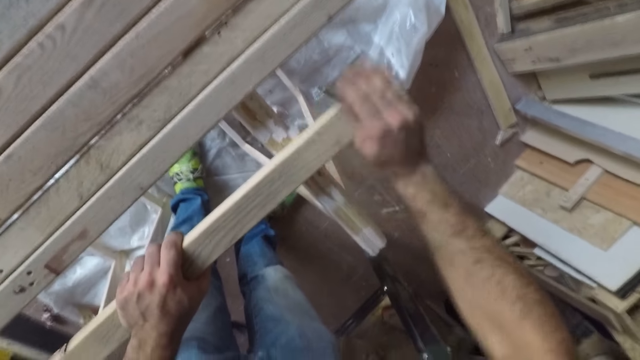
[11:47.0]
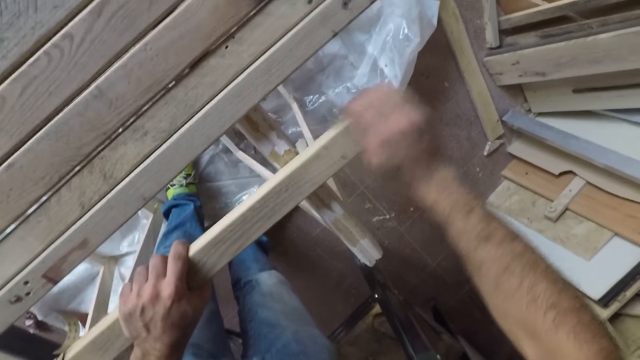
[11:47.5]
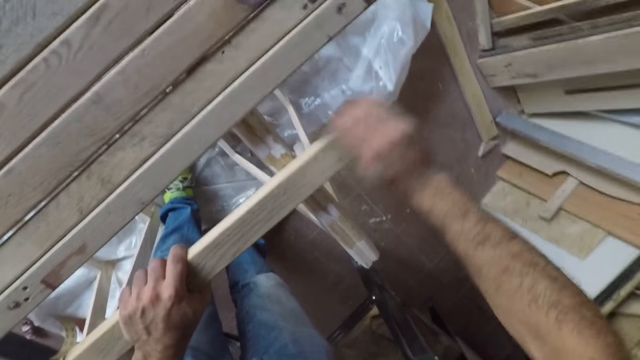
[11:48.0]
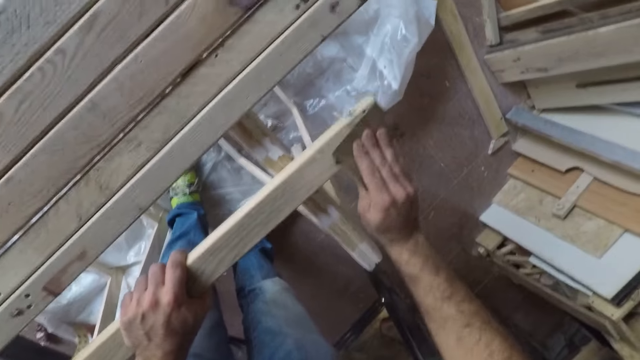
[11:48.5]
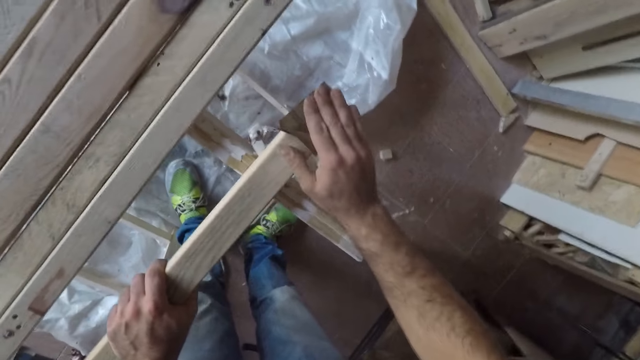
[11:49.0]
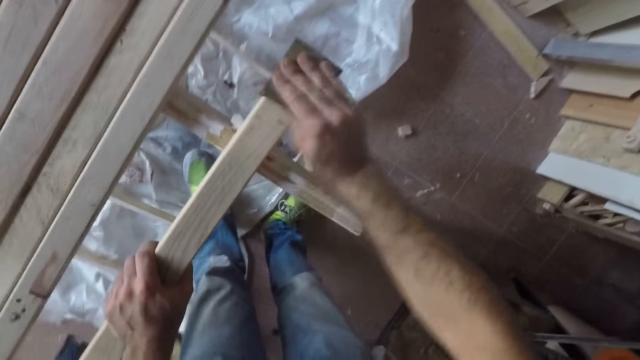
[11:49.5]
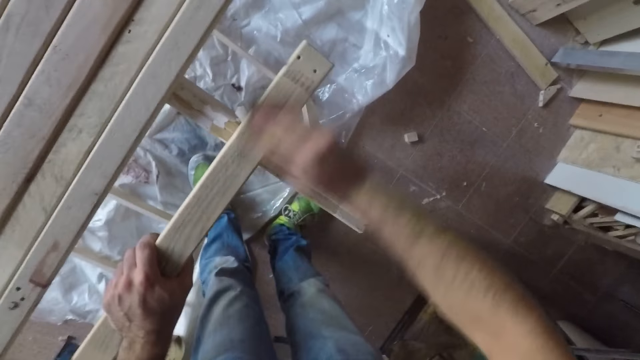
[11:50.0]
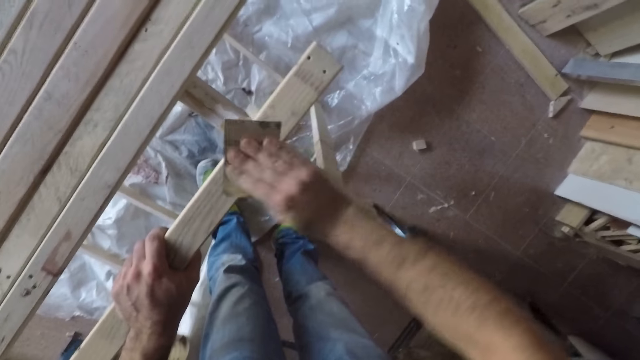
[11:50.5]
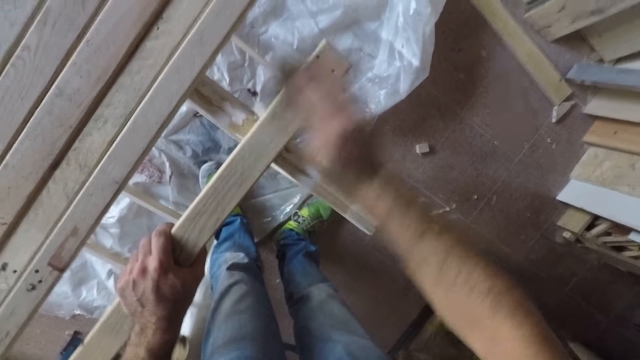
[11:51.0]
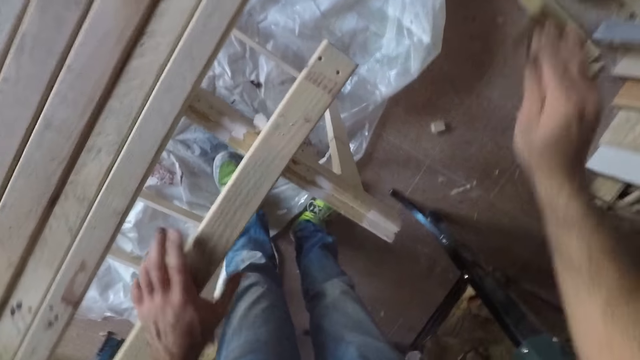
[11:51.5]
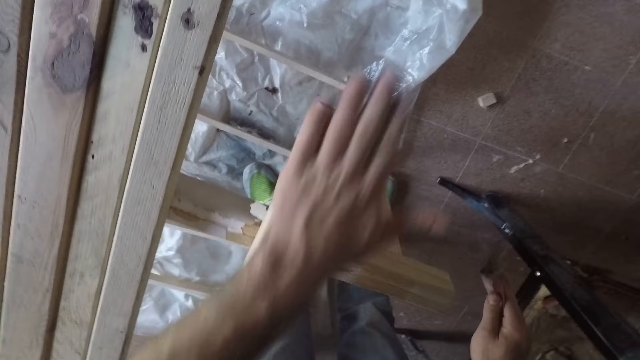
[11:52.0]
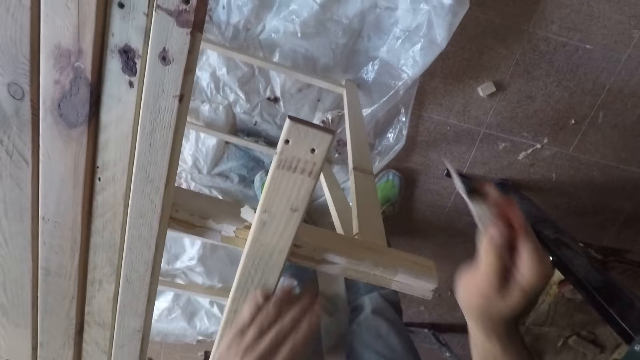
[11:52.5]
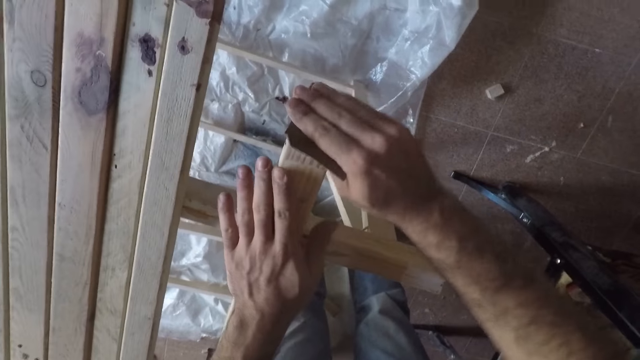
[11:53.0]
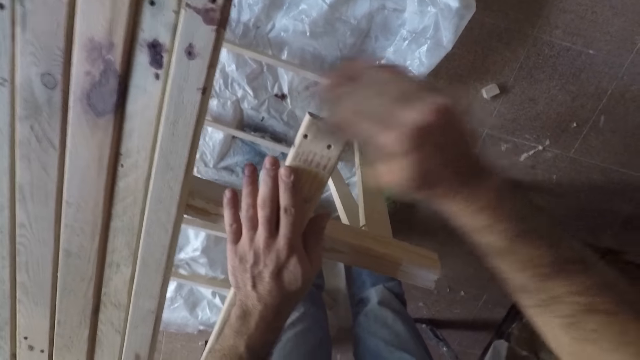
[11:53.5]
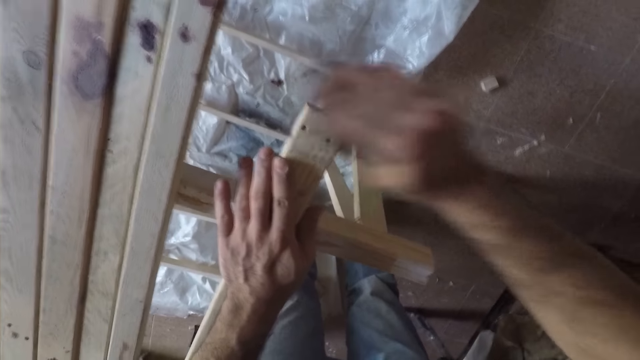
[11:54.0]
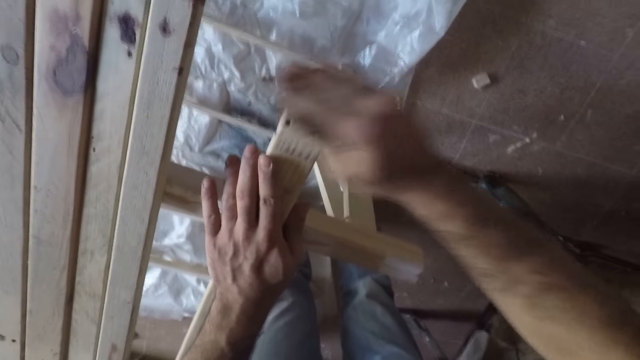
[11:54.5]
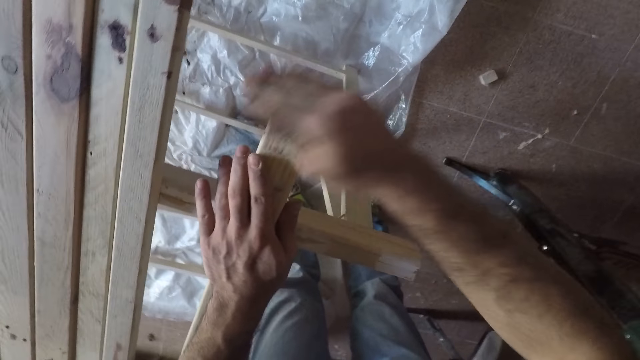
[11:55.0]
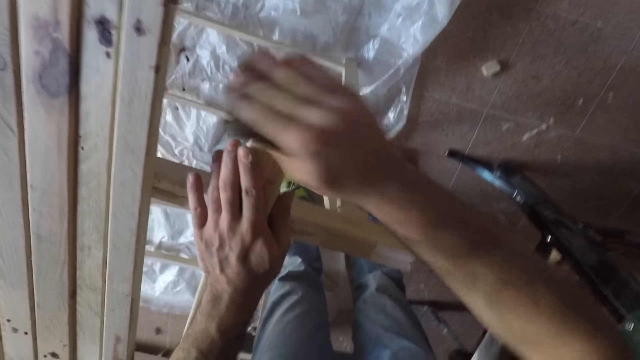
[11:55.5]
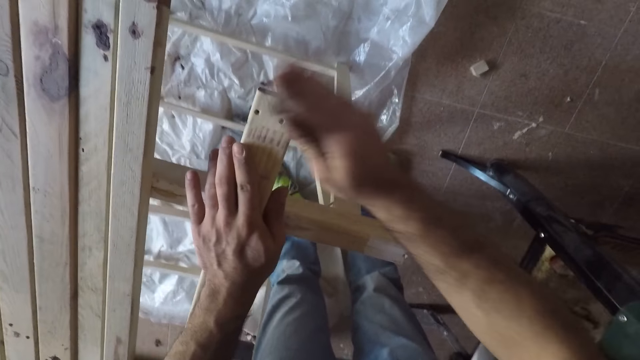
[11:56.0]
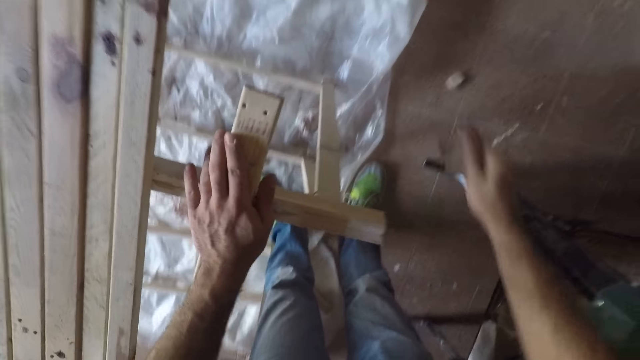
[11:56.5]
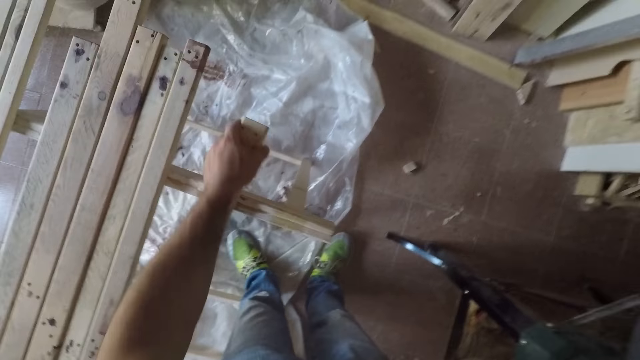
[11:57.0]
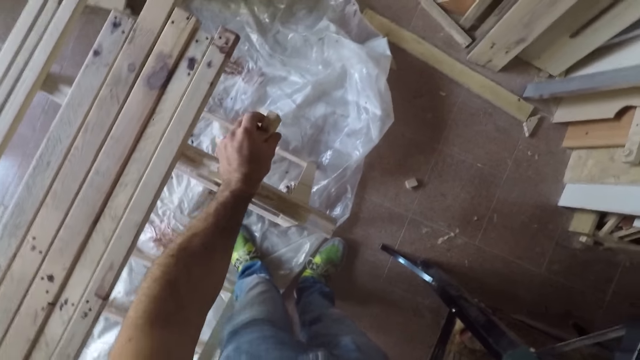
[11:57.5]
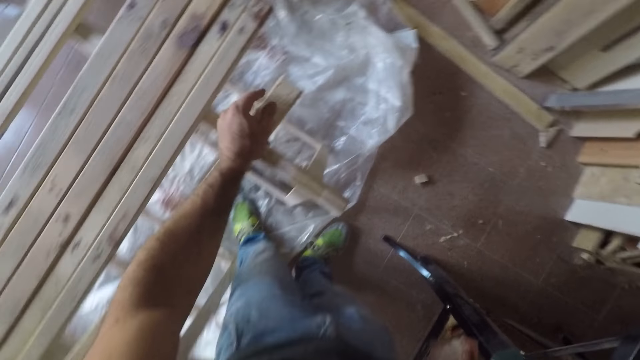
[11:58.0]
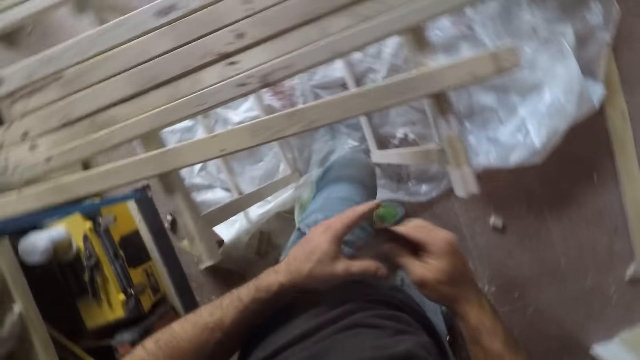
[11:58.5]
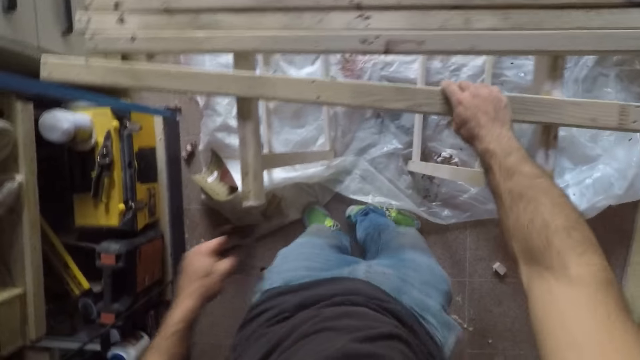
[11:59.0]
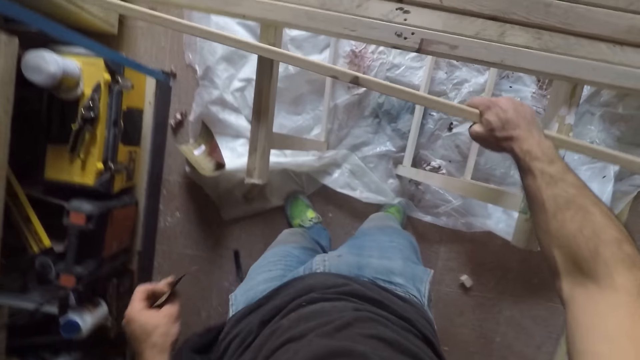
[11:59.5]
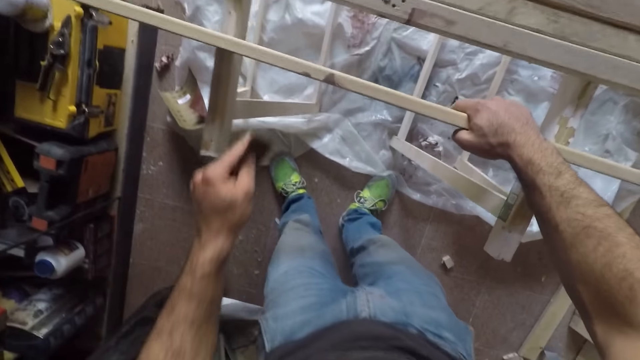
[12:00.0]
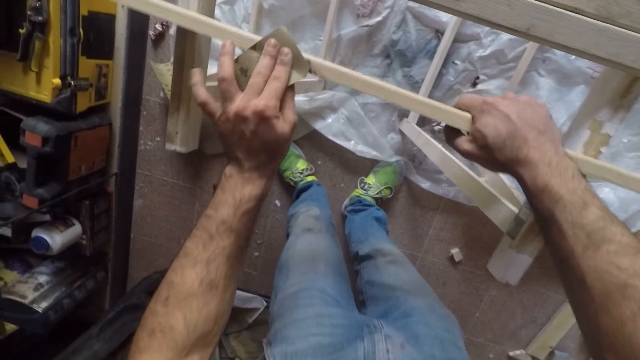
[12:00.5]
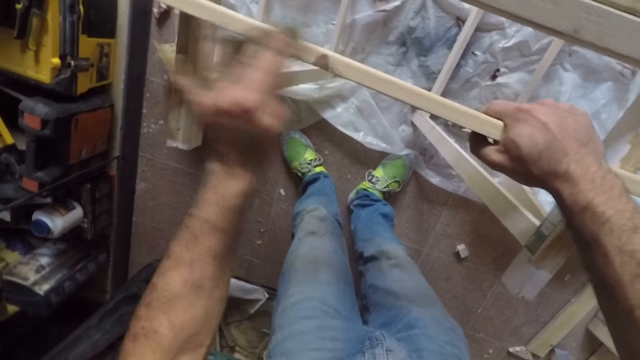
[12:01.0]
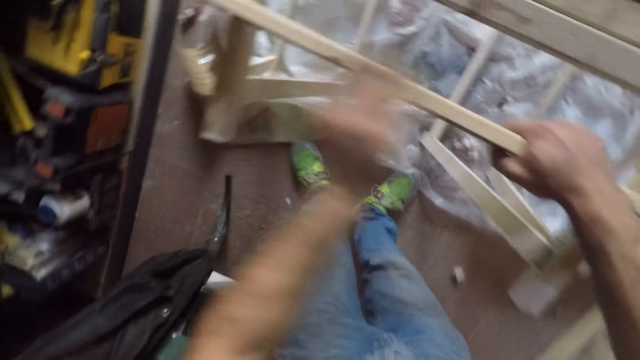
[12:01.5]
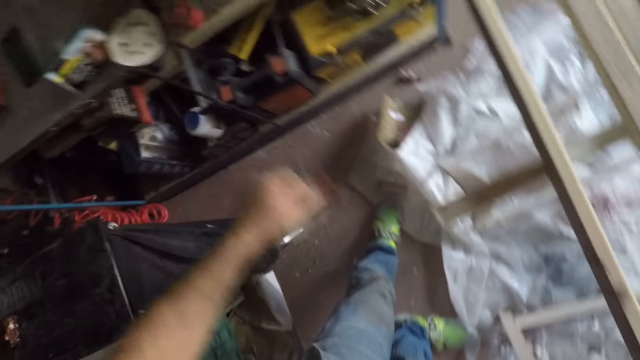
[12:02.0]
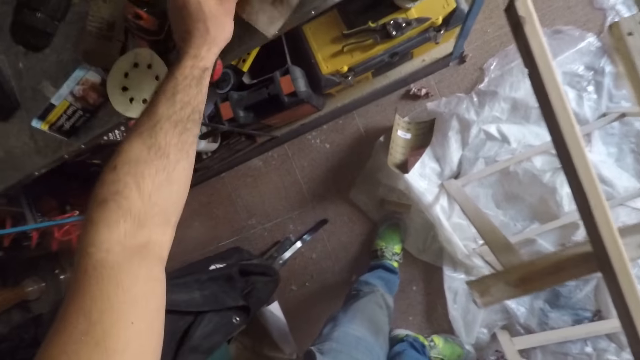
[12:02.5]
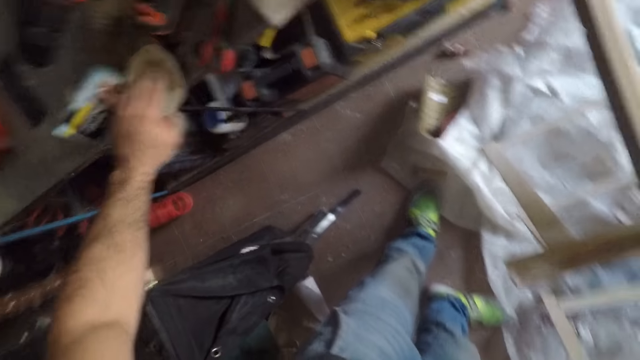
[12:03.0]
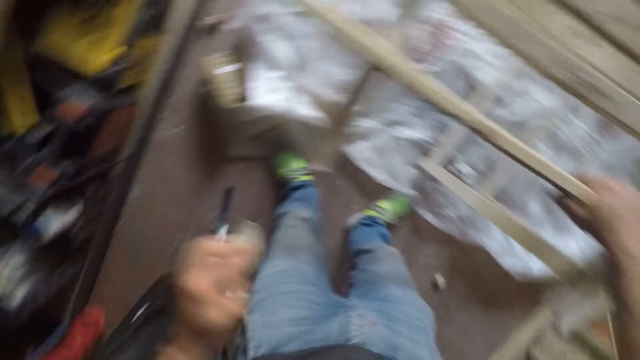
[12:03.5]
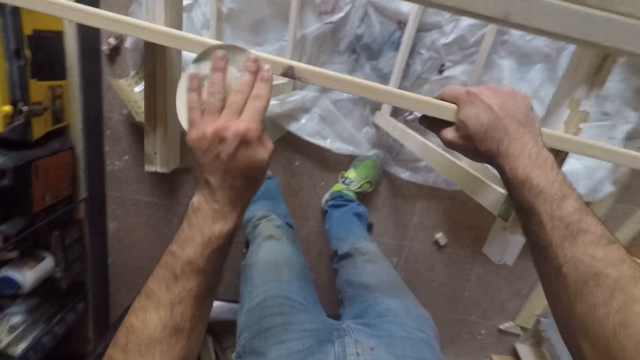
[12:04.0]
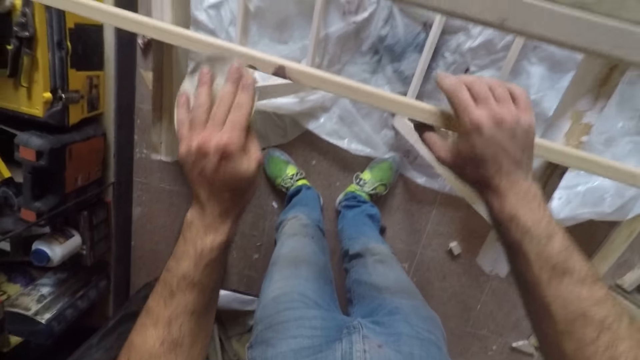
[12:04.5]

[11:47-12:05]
The camera wearer stops smoothening the wood or long wooden stick. He wipes the wood with his left hand. He holds the wood with his left hand and smoothens the wood with a sandpaper or fabric. He stops smoothening the wood and holds the wood with his left hand. He examines the long wooden stick. He releases the wood. He moves the fabric to his left hand. He holds the wood. He turns the long wooden stick to the side. He smoothens the wood with the sandpaper and stops smoothening the wood. He puts the sandpaper on the table. He picks up the second fabric from the table again. He smoothens the wood with the sandpaper. He places the fabric on the long wooden stick.
